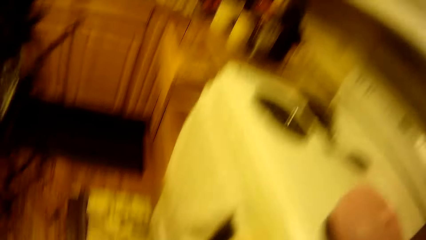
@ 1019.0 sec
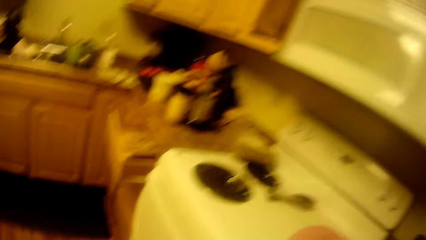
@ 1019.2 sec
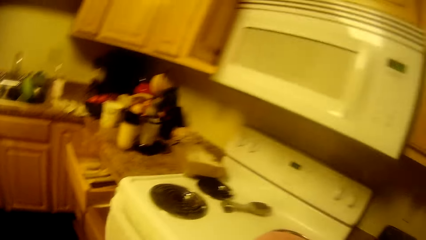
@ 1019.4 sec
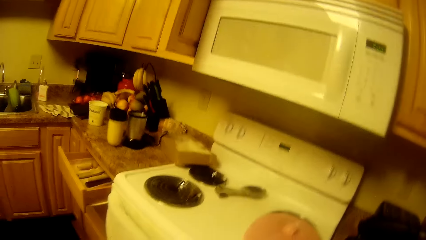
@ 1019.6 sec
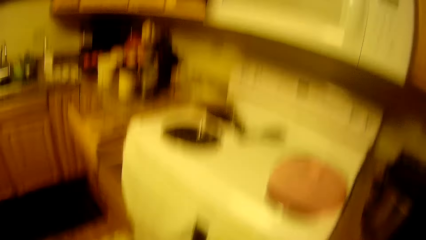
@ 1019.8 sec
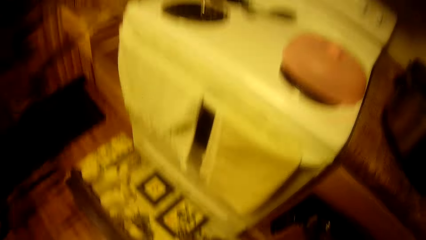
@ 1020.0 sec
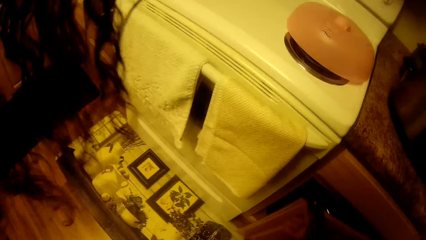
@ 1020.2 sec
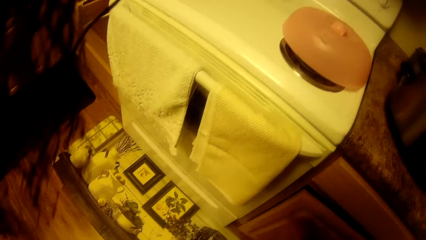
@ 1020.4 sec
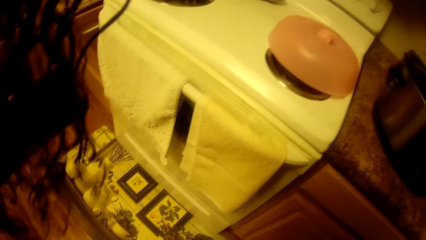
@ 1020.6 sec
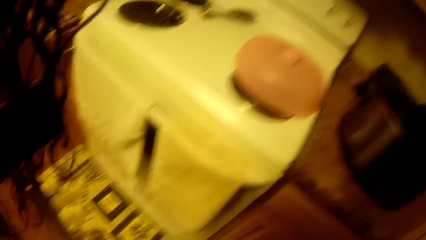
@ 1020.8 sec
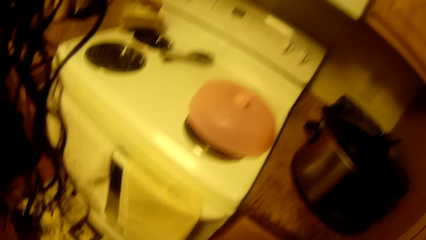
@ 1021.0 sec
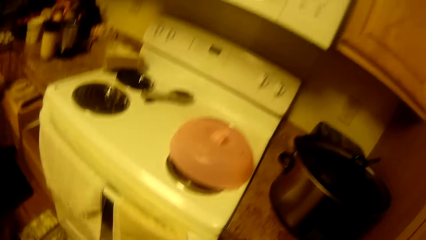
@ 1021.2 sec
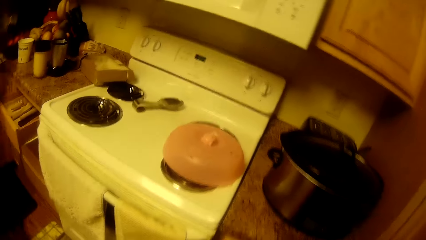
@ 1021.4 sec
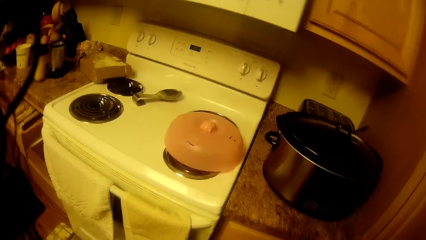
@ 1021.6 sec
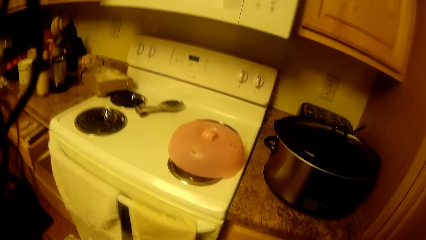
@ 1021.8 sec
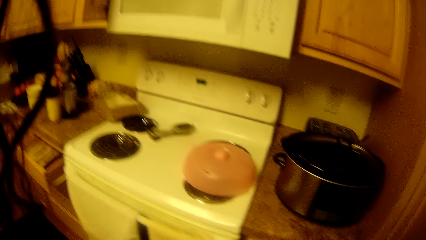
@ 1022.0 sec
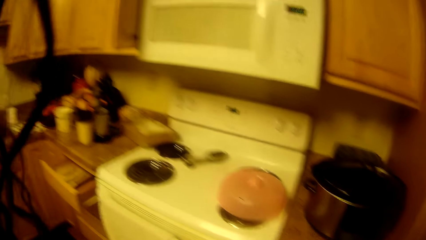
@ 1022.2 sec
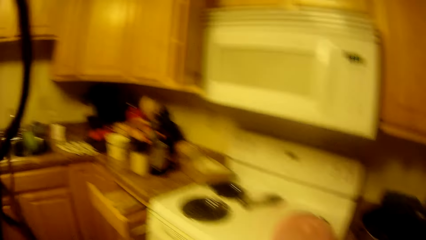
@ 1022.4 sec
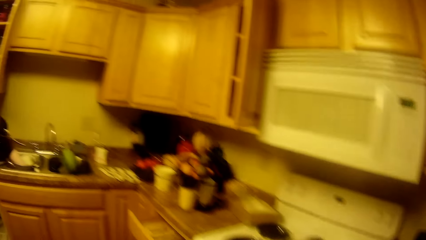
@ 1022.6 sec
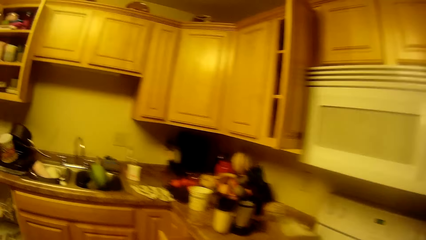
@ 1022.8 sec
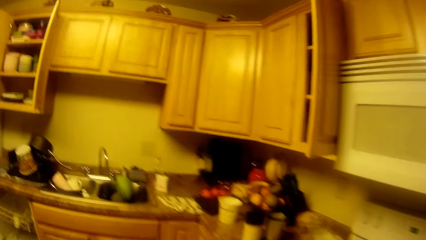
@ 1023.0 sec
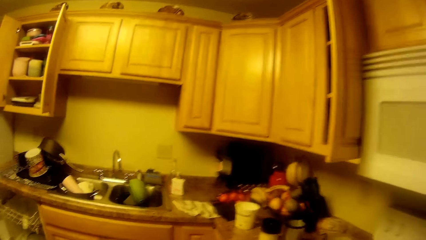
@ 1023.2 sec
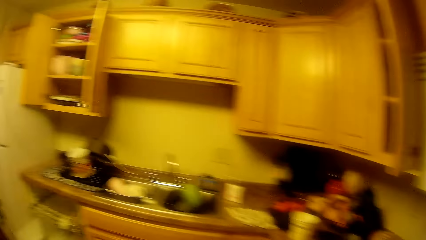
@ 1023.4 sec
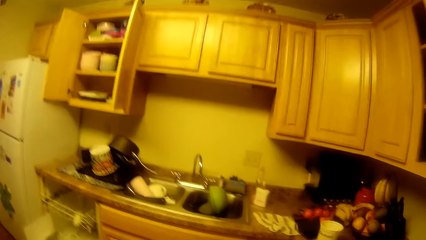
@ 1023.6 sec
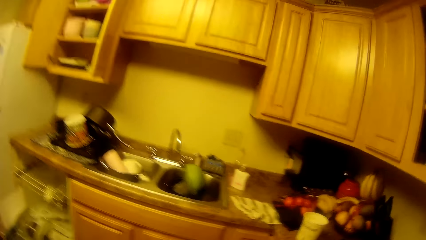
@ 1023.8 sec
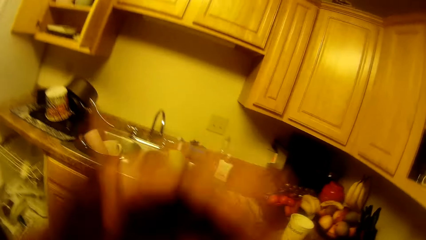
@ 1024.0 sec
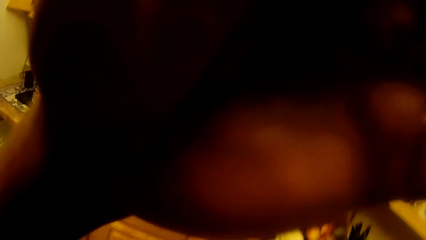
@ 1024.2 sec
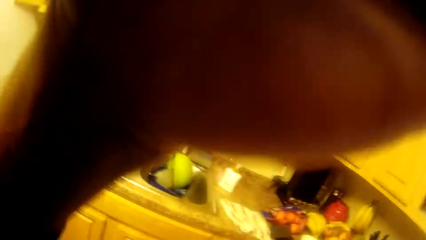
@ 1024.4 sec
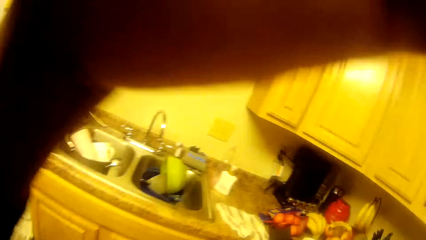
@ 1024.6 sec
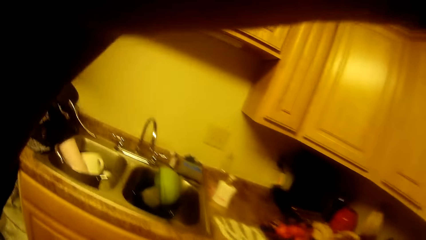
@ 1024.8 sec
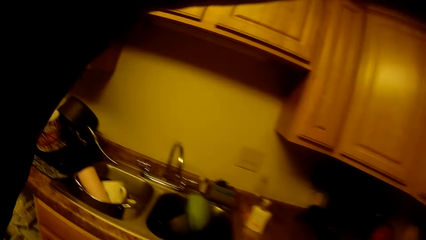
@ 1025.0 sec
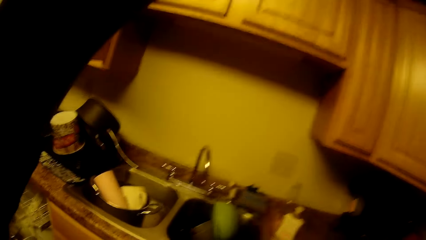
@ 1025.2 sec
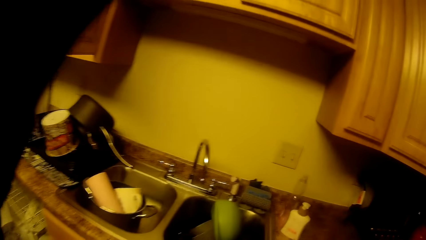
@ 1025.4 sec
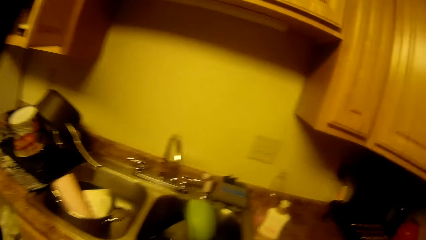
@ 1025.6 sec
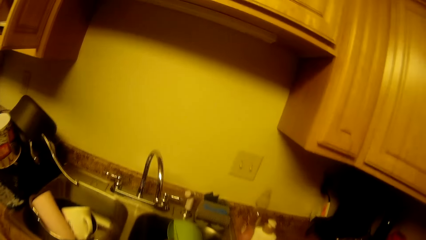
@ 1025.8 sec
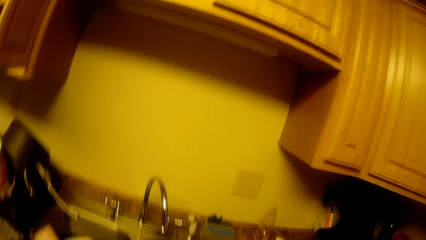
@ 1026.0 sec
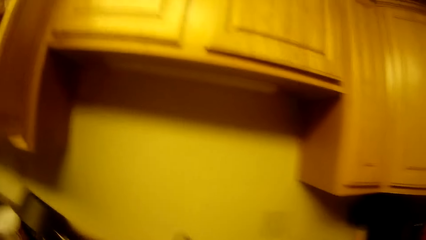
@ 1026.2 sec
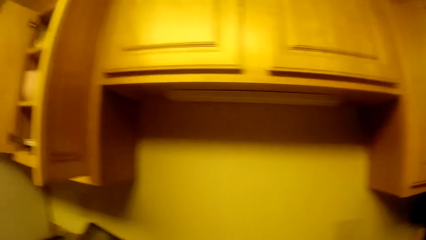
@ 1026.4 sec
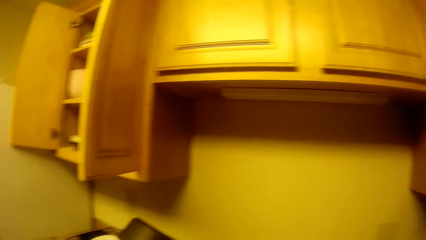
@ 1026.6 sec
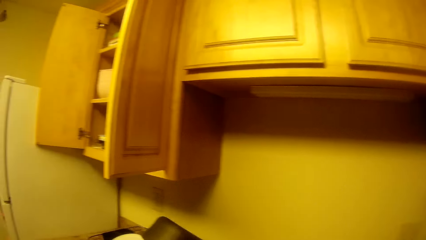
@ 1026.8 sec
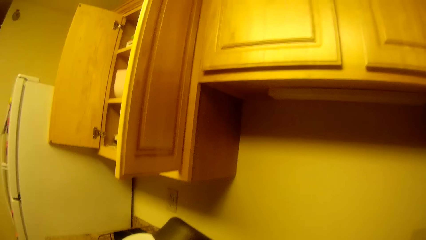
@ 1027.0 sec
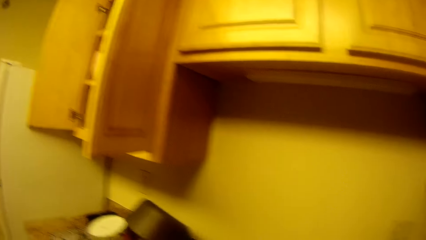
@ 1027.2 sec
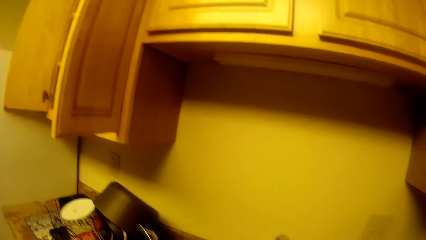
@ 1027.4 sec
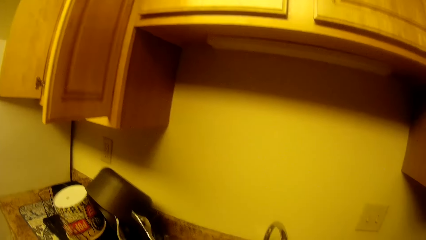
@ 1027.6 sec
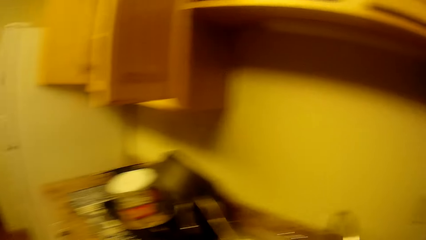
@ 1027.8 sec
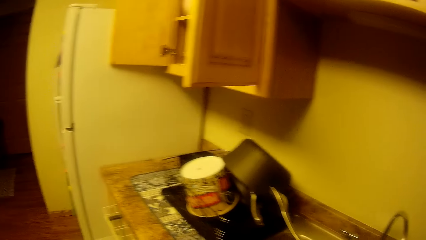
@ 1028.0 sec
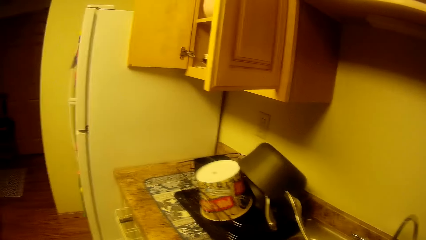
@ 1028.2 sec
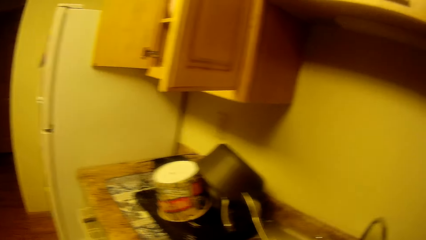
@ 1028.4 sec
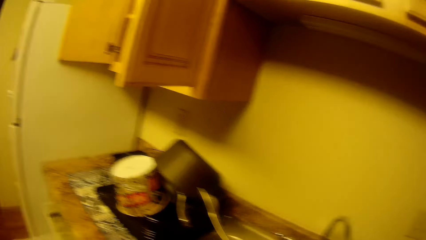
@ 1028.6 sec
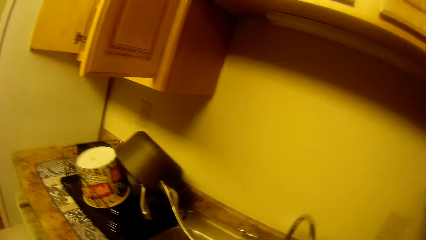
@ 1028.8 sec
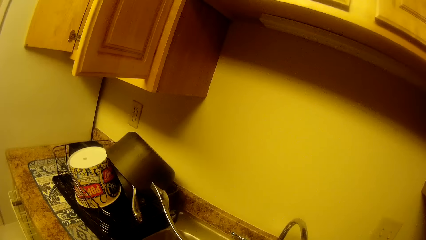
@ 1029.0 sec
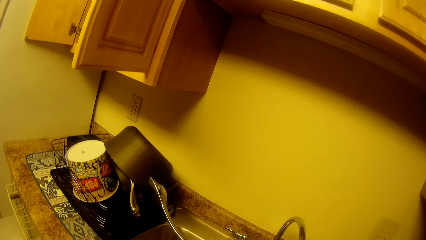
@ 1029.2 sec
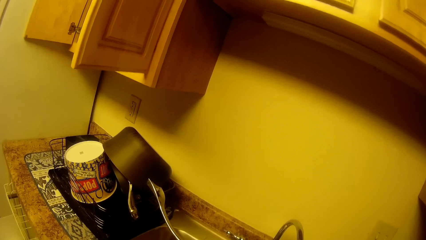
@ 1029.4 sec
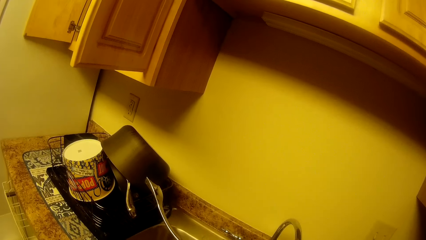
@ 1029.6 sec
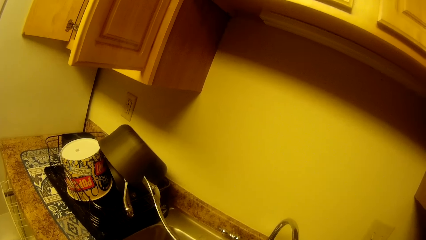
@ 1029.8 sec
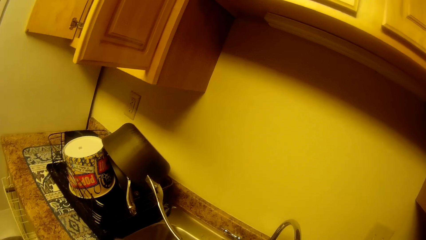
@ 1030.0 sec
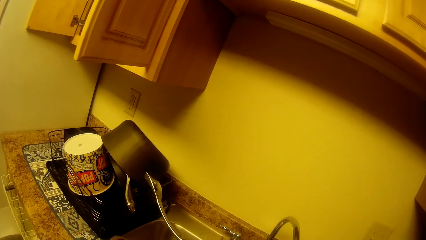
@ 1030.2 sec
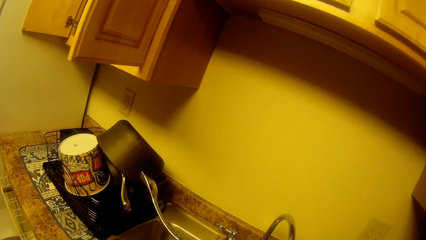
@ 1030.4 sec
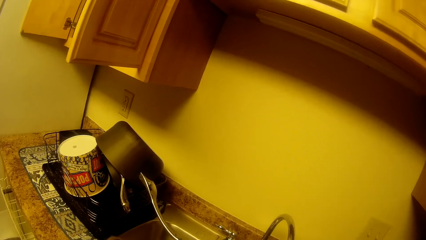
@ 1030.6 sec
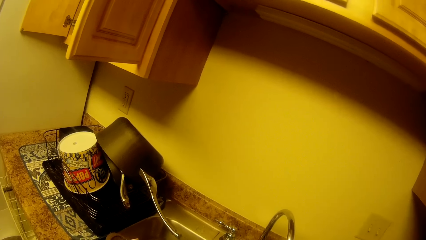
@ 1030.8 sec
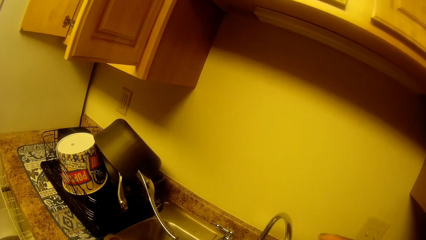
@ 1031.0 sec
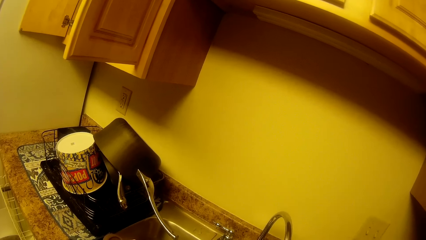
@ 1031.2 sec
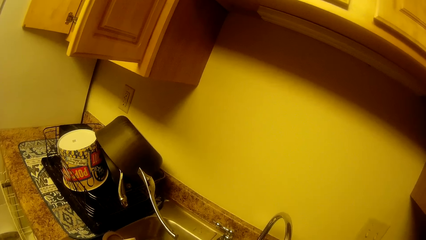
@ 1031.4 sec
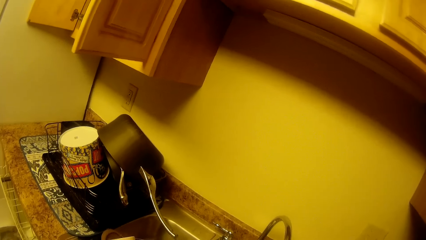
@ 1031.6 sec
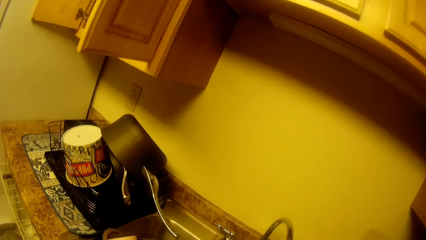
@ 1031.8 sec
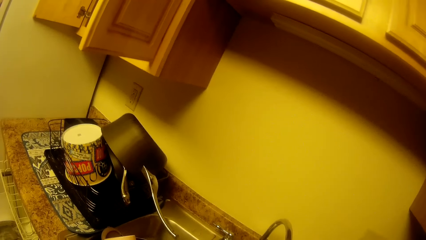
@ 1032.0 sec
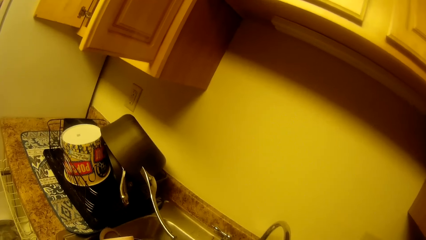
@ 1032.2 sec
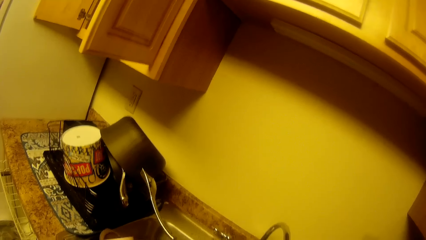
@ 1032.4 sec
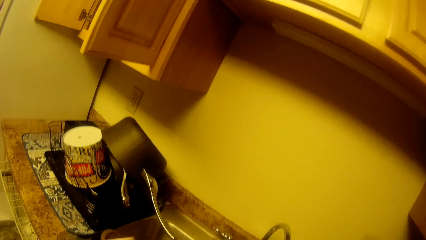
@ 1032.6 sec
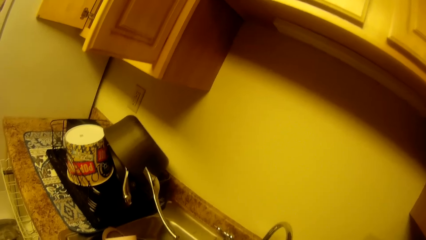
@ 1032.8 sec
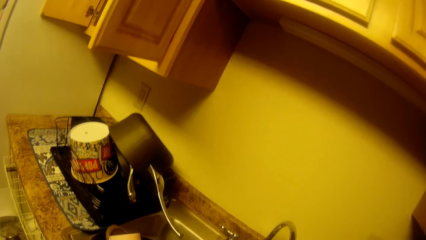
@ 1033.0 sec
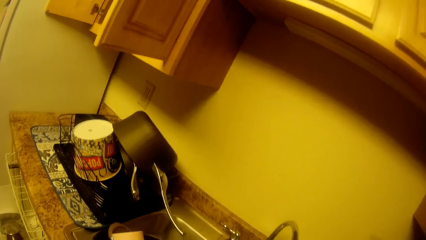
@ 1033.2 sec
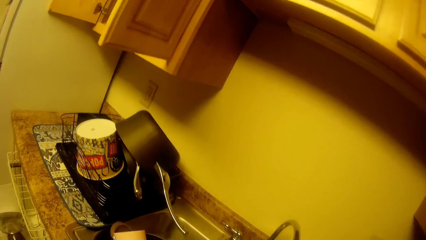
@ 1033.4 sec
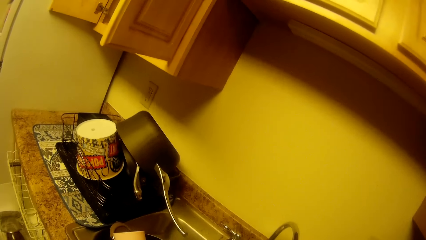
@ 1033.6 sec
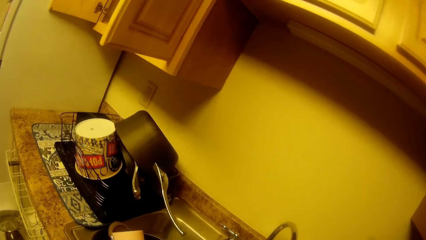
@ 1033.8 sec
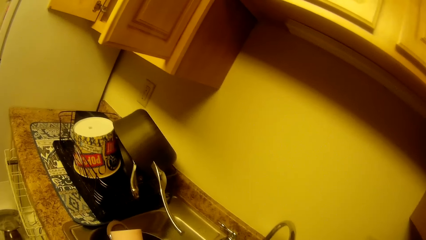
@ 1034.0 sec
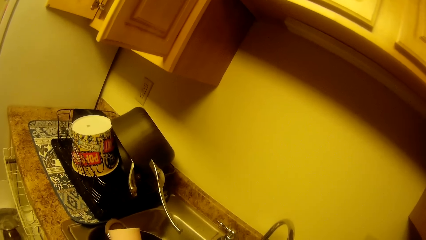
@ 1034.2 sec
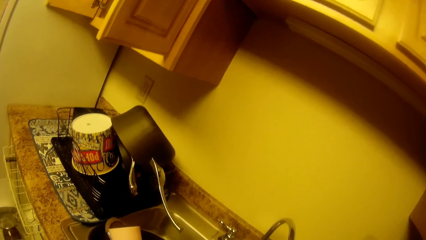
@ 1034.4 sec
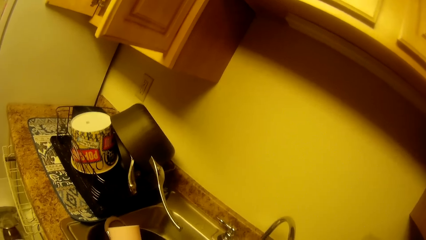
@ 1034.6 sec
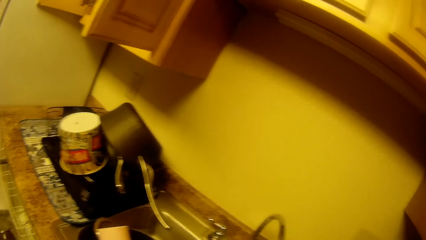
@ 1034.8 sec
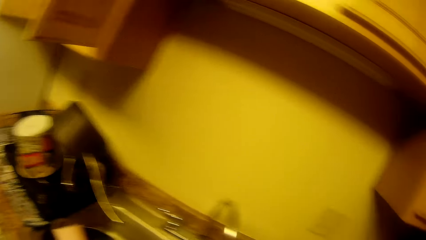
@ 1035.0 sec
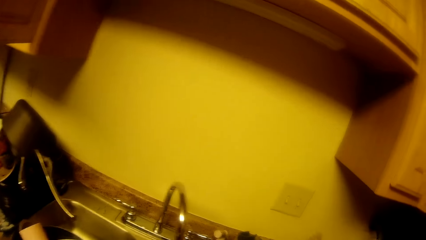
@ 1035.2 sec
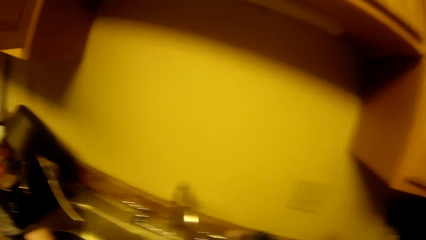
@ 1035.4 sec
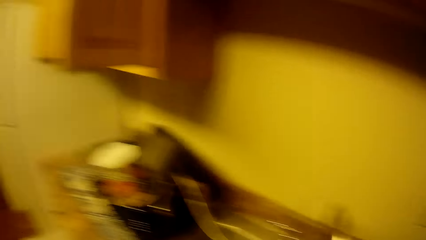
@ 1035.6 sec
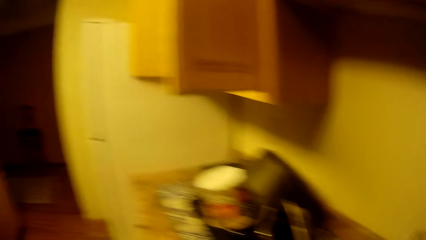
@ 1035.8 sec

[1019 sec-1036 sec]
The camera wearer looks around. She closes a cupboard with her right hand. She does something. She moves around the room. She moves up the hand. She does something.
